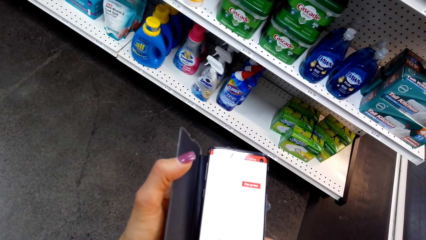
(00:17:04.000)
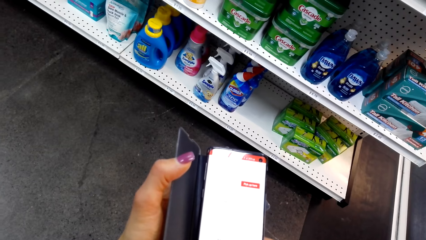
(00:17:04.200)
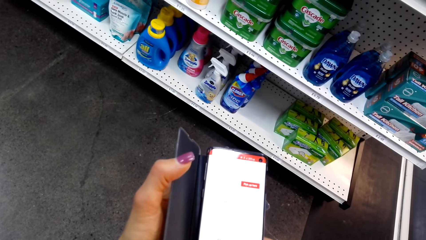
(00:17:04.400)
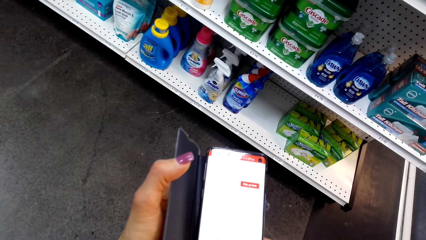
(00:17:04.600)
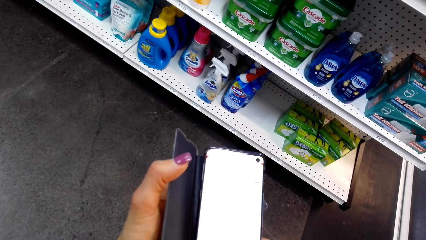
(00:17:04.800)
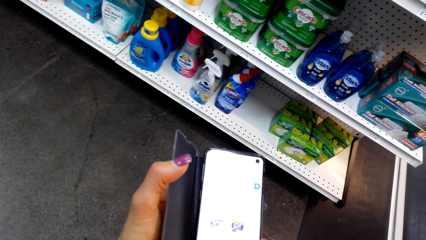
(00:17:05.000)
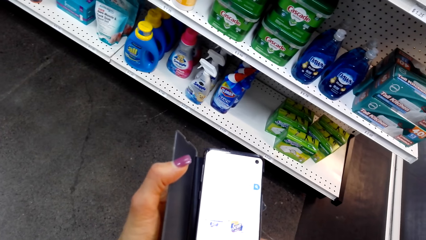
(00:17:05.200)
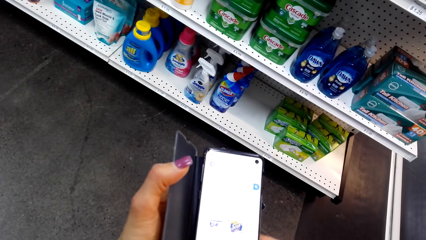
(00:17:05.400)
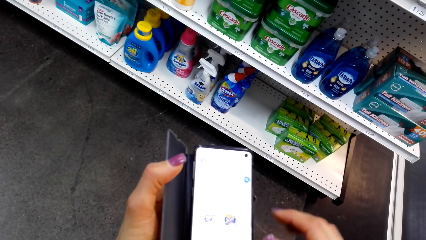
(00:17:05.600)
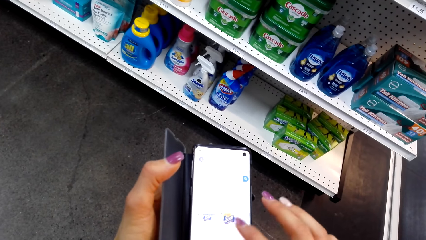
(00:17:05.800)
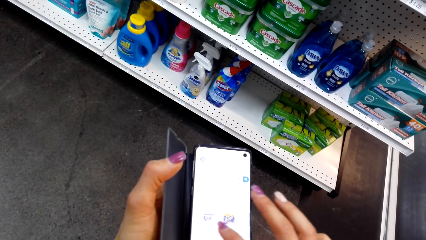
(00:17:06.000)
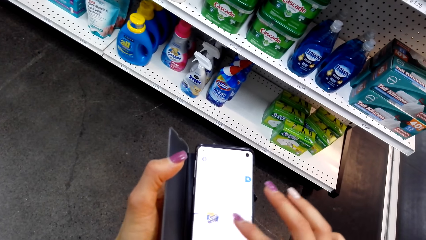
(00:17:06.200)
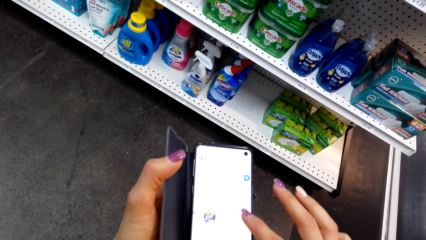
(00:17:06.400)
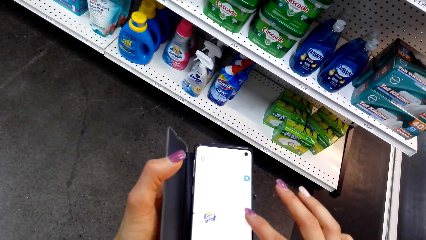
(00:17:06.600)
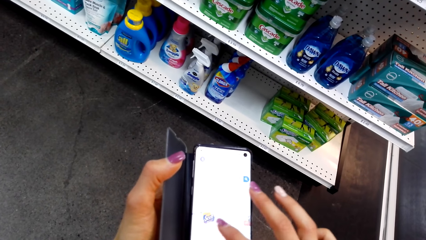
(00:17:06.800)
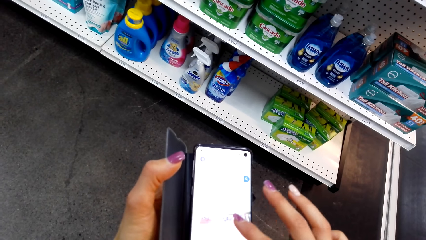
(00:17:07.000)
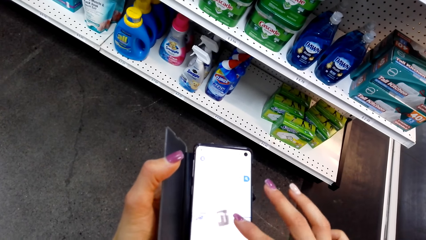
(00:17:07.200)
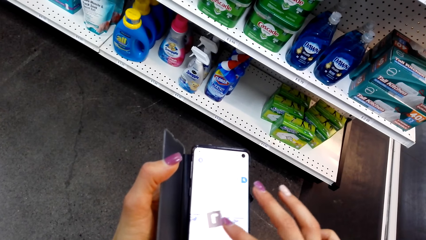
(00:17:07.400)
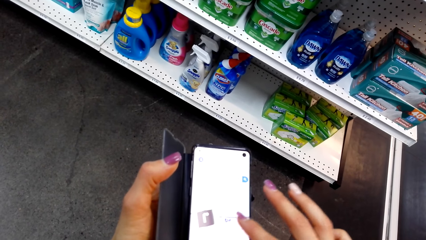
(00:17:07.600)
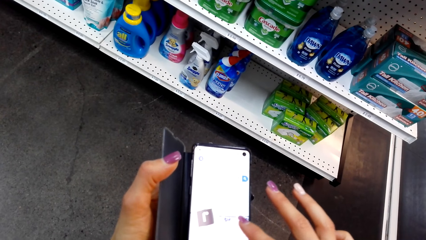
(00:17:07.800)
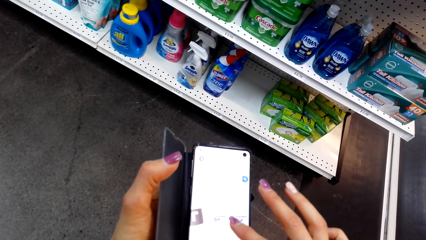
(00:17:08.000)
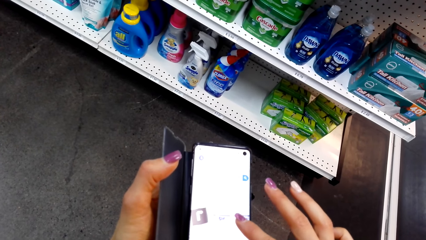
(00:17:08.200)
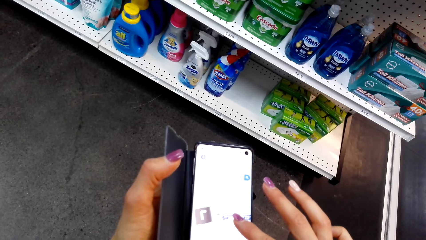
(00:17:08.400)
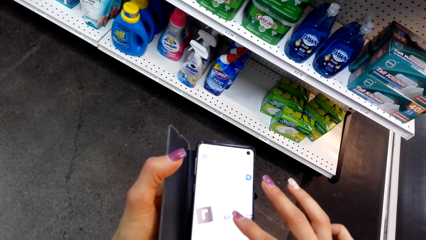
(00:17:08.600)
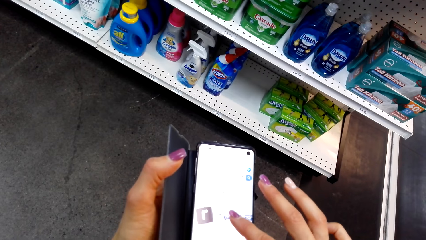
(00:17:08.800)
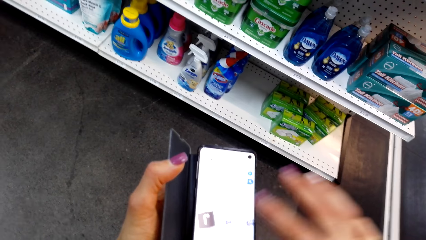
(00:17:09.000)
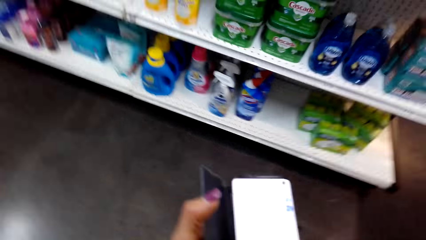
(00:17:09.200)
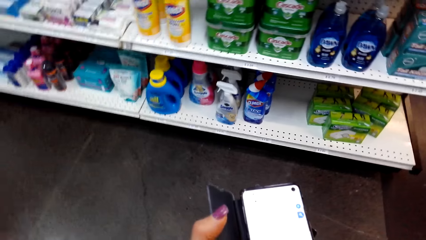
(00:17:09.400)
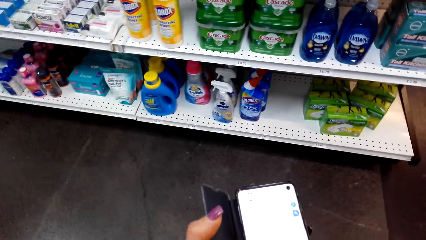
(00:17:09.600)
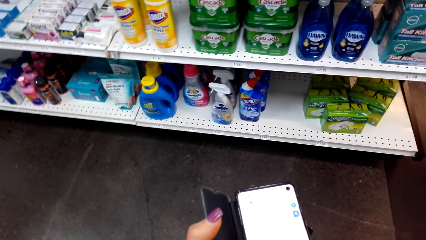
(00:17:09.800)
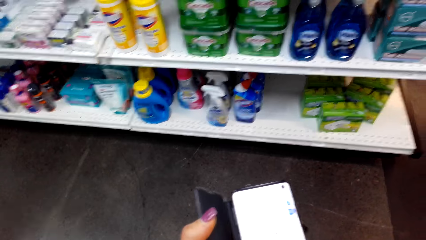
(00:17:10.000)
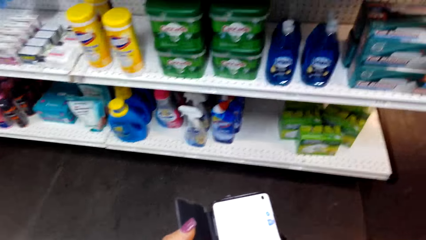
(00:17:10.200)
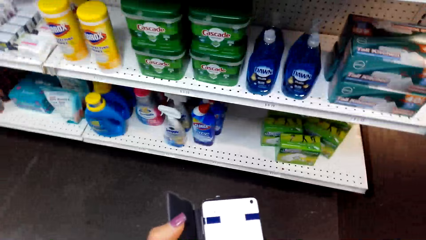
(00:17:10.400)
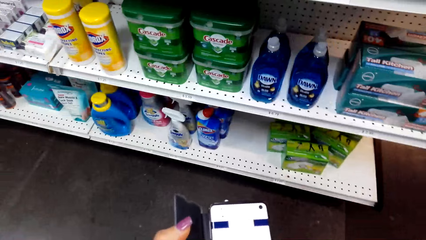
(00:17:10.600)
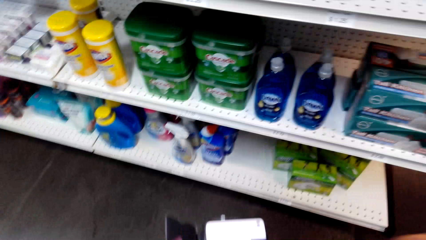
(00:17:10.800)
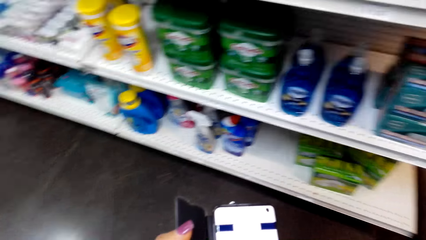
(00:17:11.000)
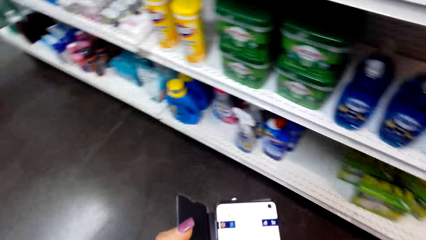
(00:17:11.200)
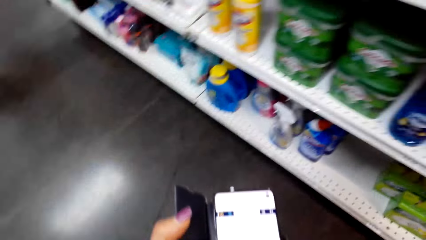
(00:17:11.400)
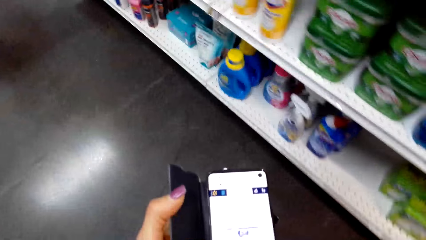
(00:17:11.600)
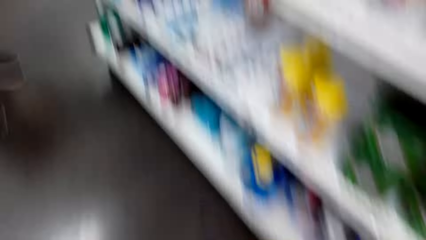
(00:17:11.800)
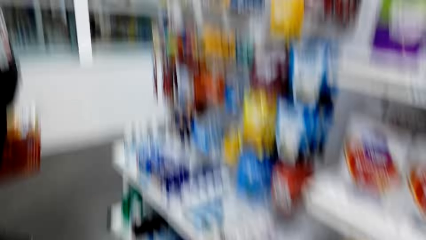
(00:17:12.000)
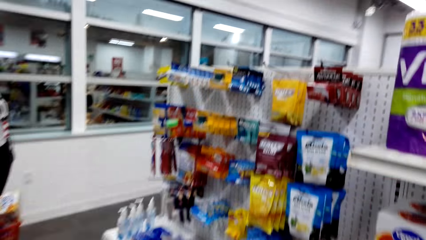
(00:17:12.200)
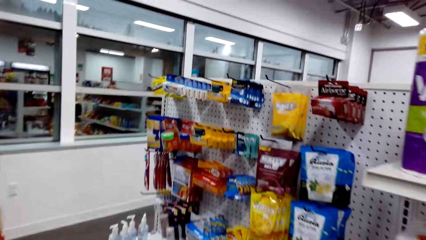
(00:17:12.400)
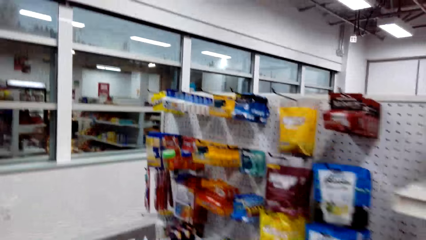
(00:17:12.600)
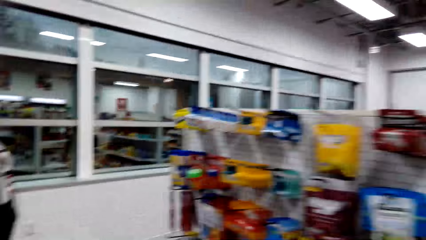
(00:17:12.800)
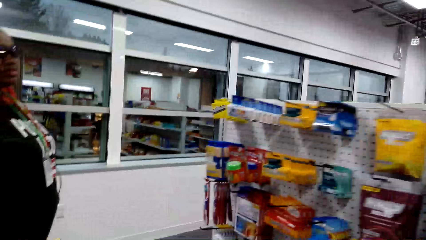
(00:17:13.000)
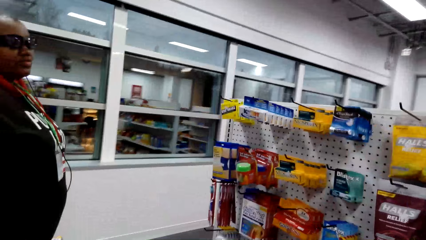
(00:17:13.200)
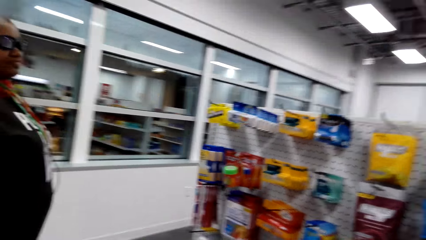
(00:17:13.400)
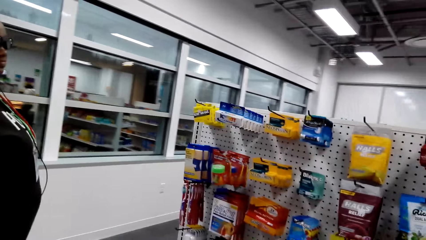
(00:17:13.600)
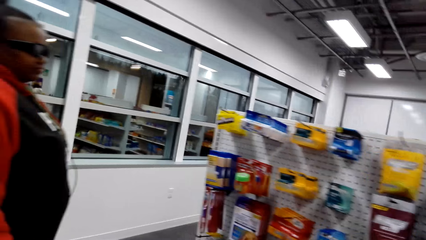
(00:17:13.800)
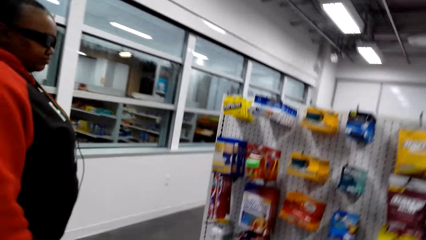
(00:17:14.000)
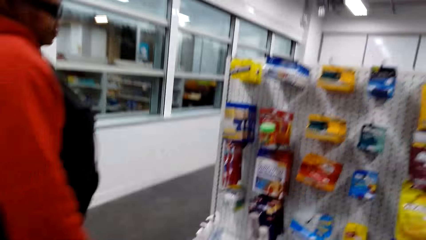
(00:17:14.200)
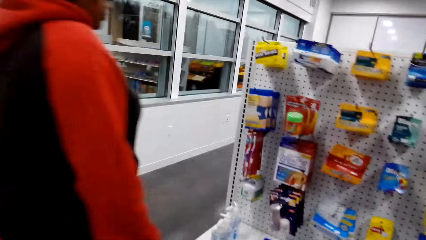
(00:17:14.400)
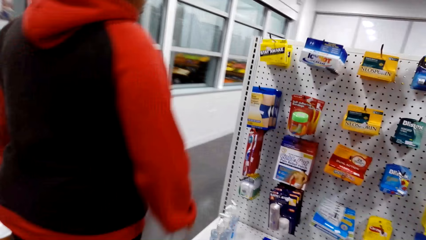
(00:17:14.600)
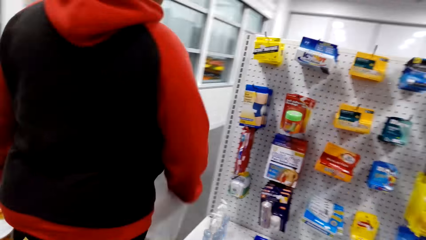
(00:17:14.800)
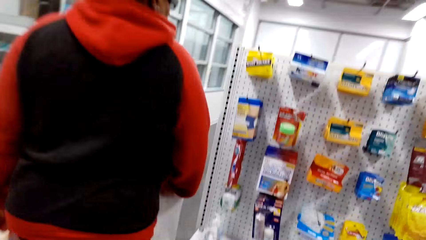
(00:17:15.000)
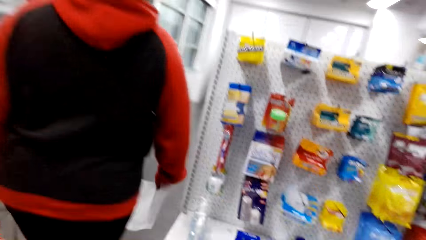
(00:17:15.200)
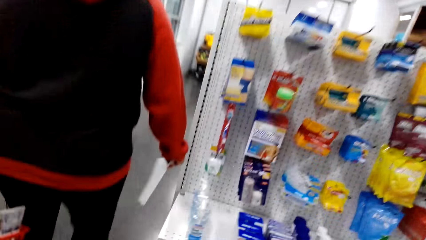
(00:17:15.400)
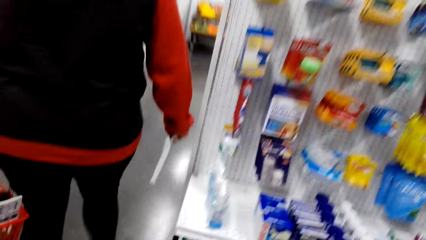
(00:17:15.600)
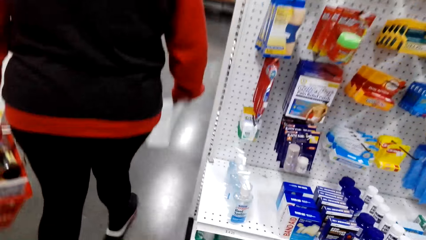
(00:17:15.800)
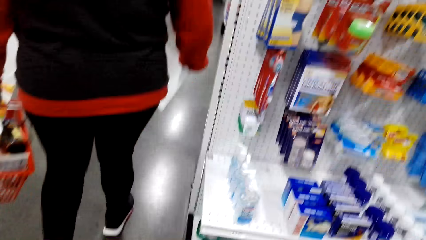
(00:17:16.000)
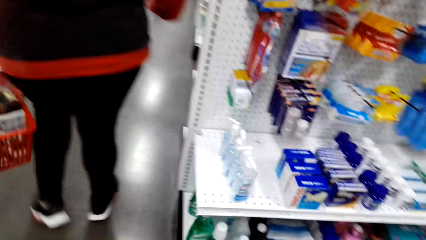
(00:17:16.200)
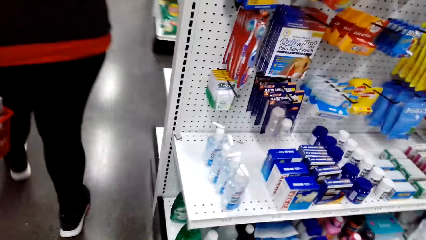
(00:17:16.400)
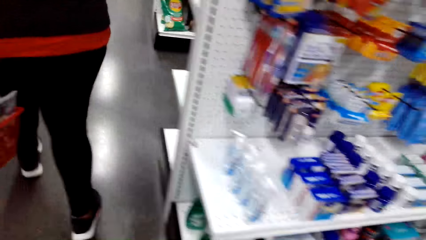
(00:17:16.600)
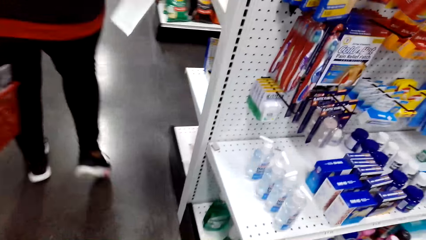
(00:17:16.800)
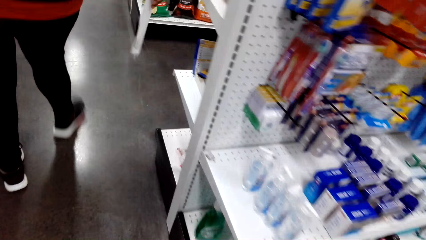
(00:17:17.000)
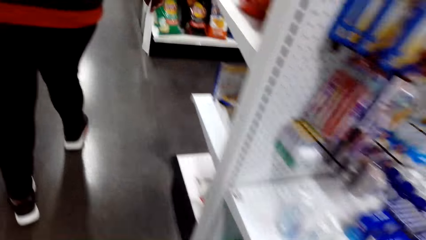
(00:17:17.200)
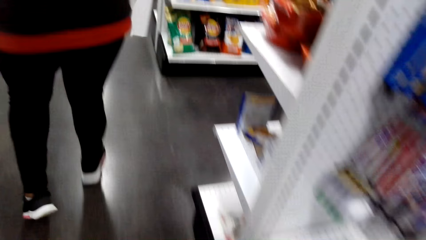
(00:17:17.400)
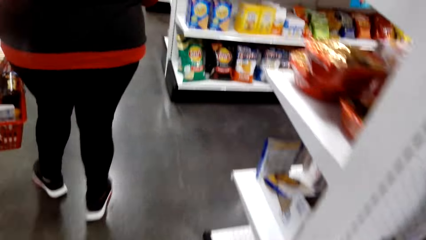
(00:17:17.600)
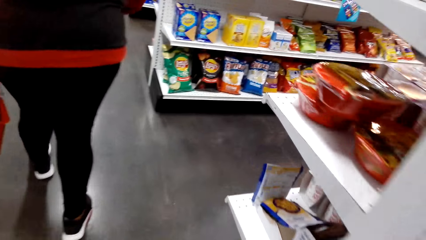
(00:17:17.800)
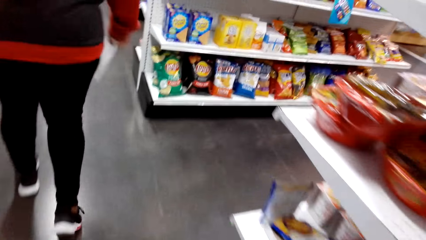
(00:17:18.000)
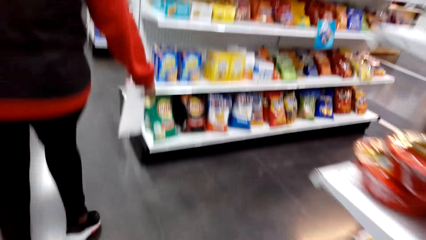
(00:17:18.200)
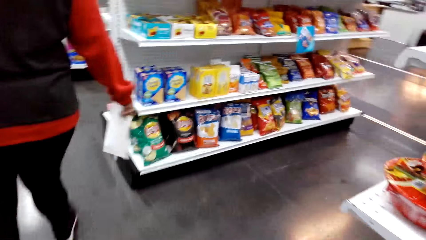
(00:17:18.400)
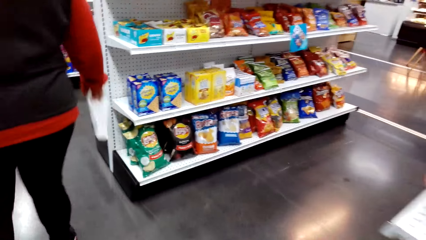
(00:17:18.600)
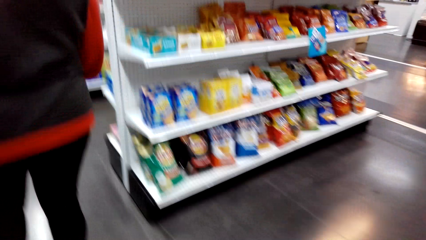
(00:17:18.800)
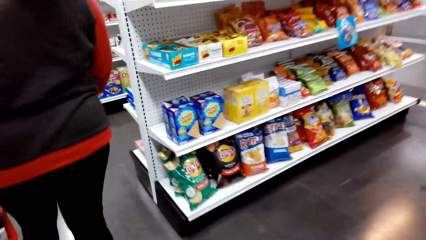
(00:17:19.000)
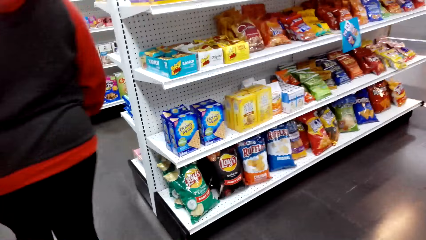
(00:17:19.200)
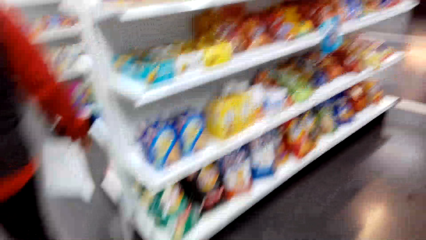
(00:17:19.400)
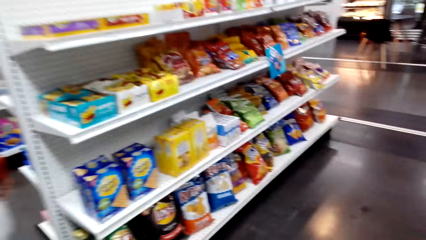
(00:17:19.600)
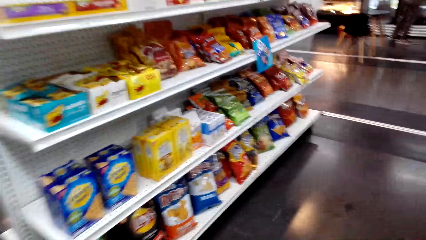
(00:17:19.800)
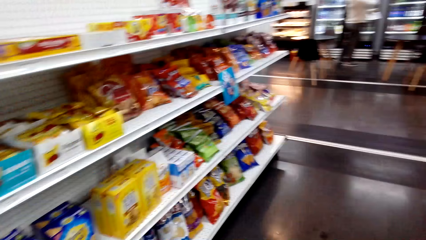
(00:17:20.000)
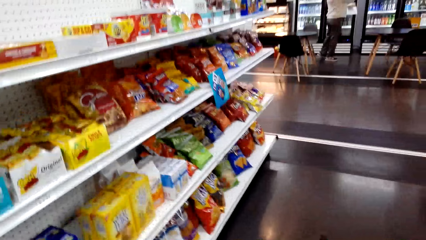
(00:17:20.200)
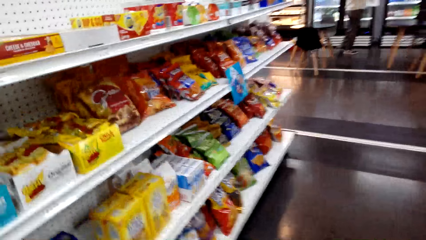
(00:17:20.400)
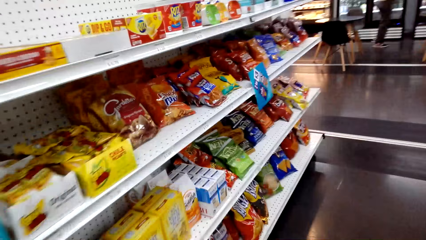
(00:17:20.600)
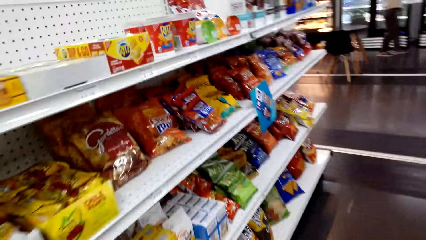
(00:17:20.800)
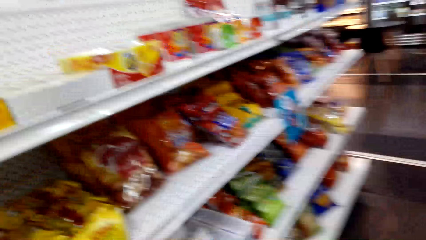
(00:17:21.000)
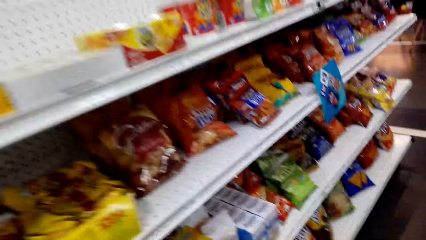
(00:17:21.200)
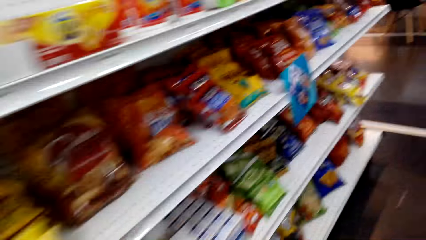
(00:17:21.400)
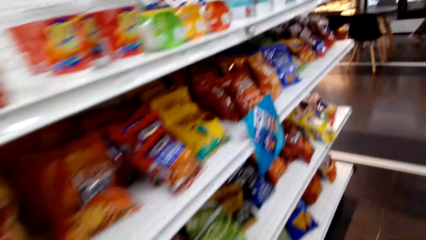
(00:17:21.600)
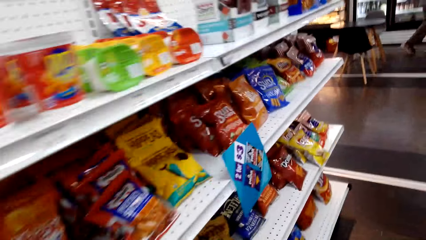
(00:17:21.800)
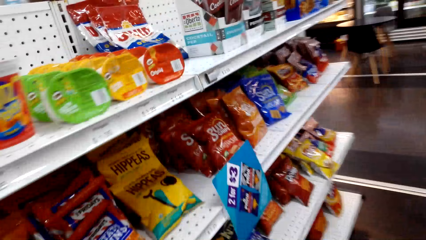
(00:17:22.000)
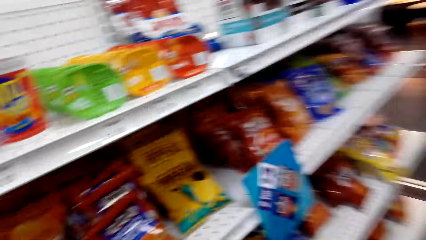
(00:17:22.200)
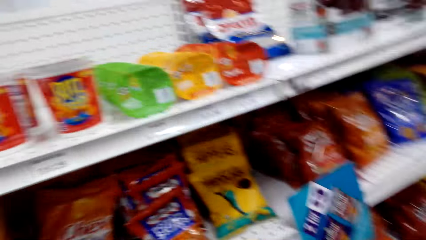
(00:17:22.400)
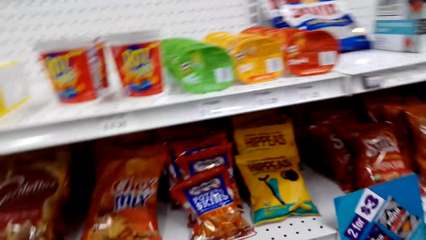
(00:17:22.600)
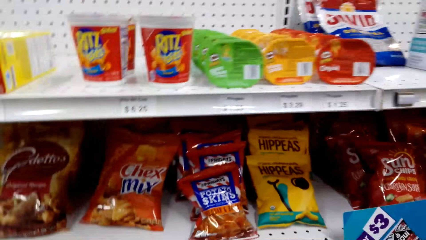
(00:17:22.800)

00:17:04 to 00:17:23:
The camera wearer looks at the products. They walk around in the supermarket. They look at the products.
